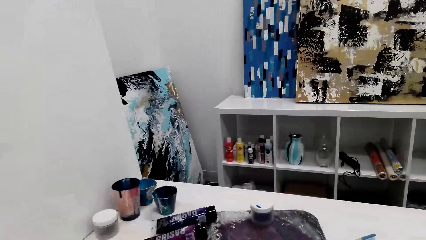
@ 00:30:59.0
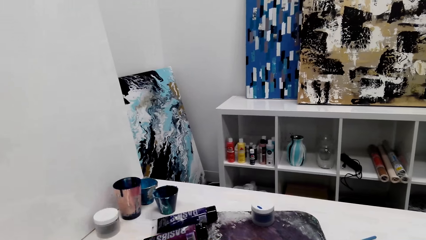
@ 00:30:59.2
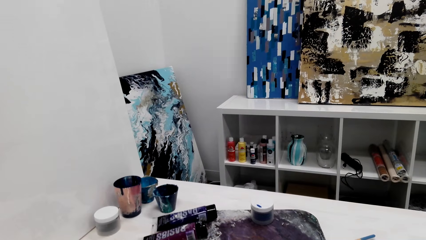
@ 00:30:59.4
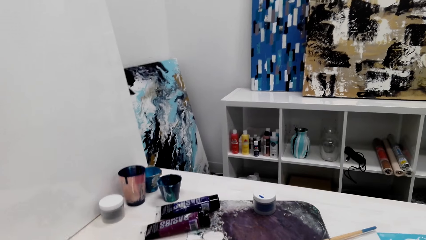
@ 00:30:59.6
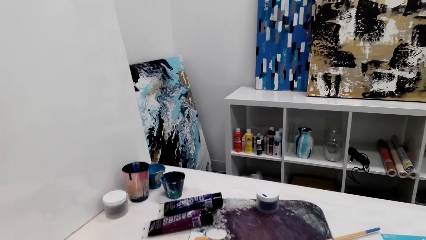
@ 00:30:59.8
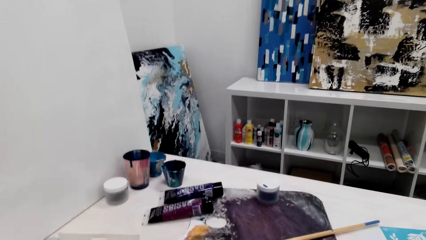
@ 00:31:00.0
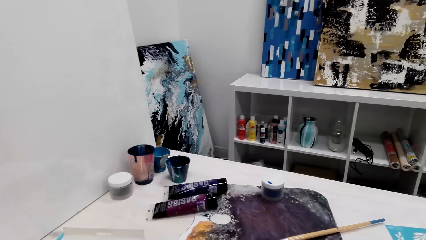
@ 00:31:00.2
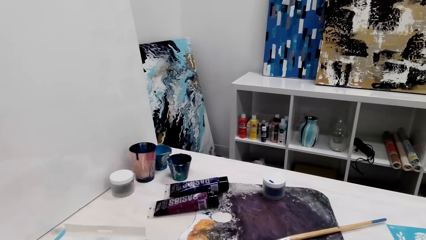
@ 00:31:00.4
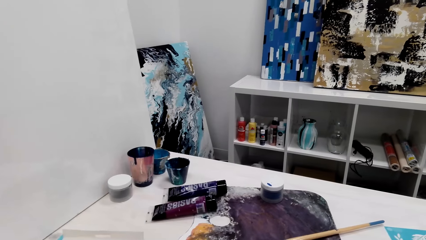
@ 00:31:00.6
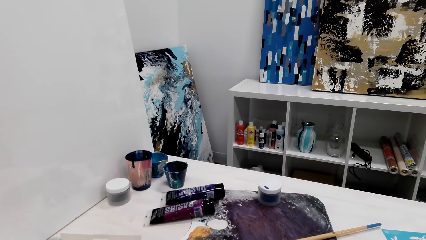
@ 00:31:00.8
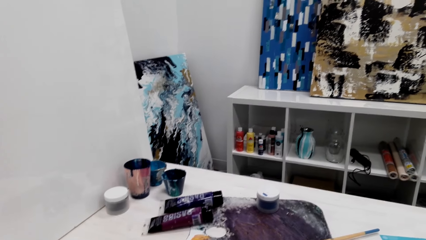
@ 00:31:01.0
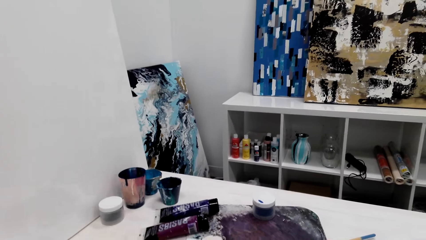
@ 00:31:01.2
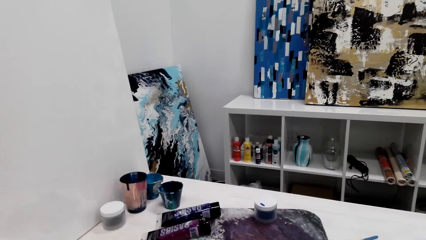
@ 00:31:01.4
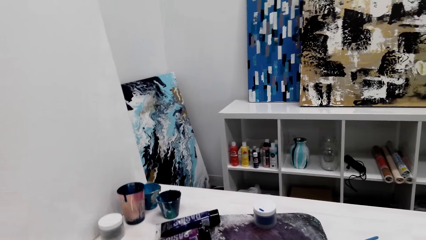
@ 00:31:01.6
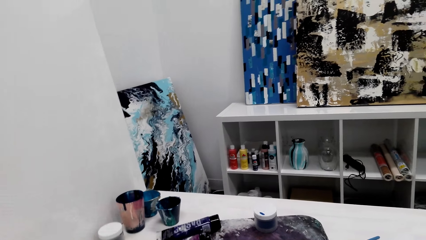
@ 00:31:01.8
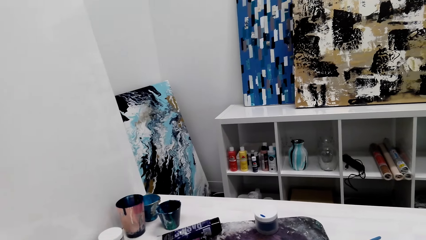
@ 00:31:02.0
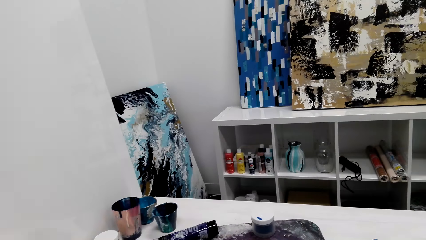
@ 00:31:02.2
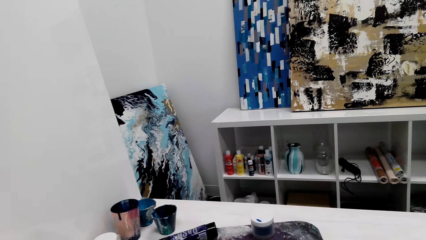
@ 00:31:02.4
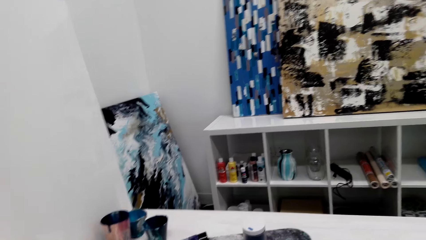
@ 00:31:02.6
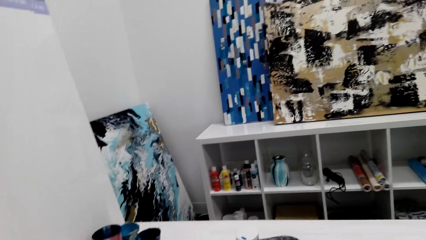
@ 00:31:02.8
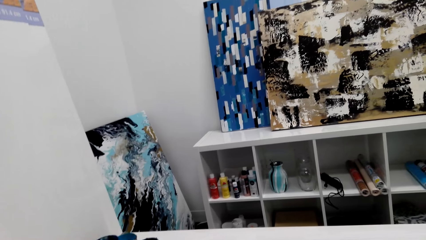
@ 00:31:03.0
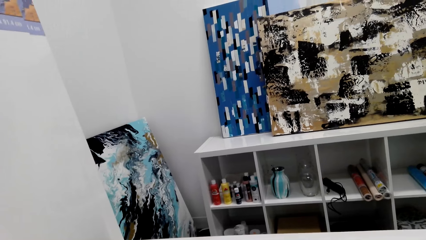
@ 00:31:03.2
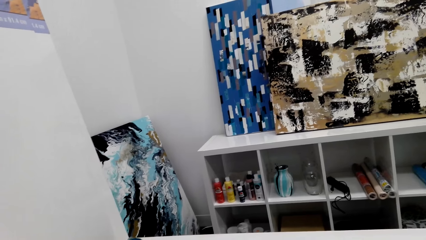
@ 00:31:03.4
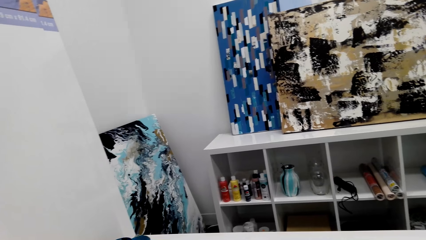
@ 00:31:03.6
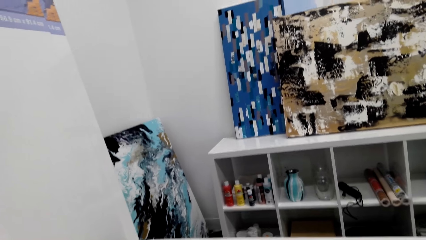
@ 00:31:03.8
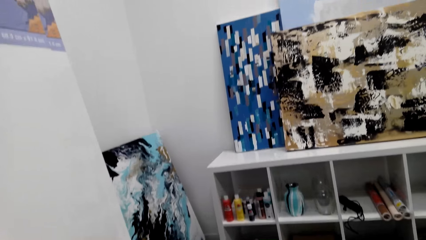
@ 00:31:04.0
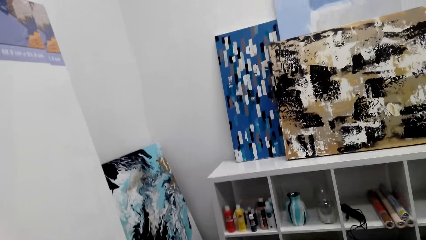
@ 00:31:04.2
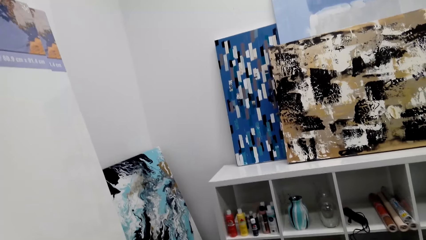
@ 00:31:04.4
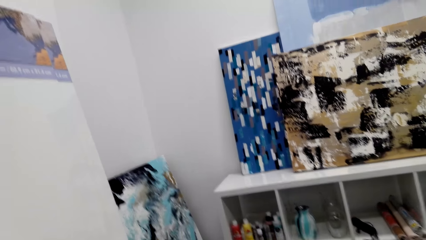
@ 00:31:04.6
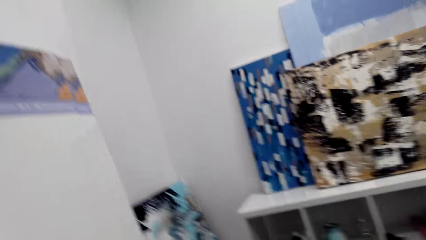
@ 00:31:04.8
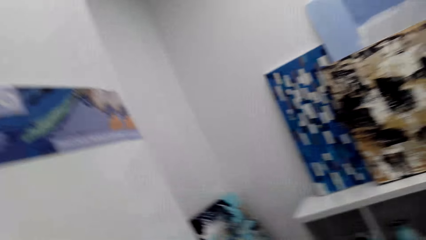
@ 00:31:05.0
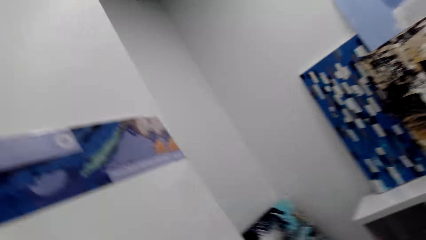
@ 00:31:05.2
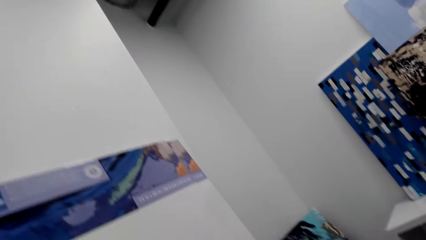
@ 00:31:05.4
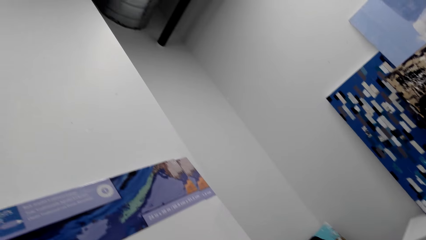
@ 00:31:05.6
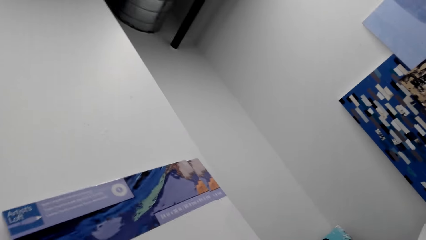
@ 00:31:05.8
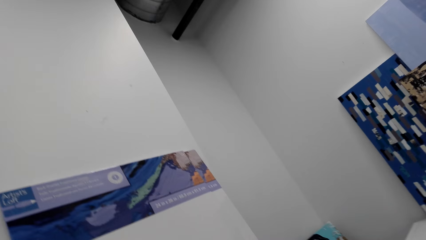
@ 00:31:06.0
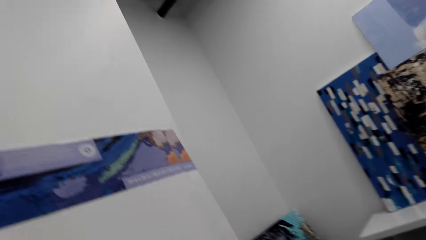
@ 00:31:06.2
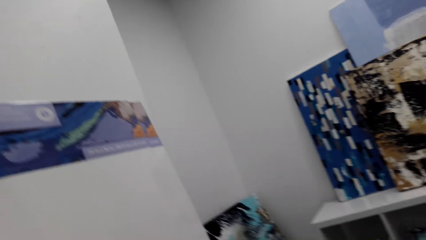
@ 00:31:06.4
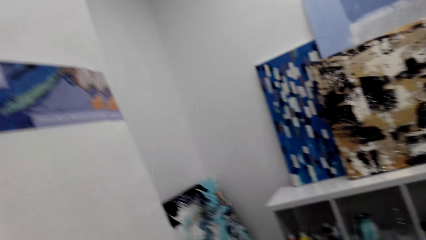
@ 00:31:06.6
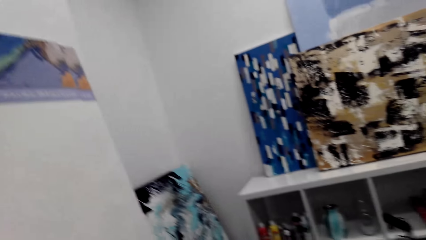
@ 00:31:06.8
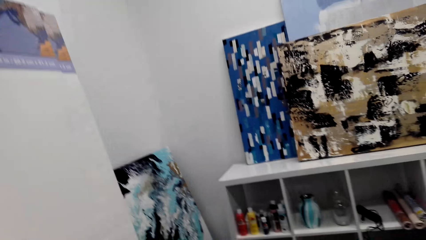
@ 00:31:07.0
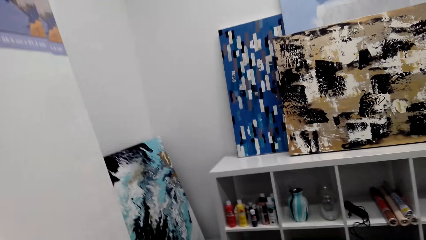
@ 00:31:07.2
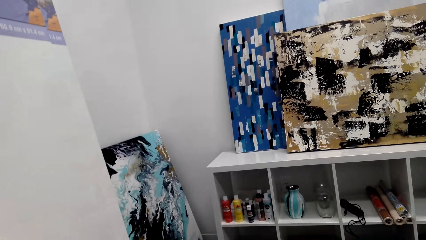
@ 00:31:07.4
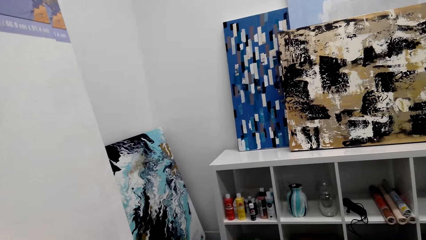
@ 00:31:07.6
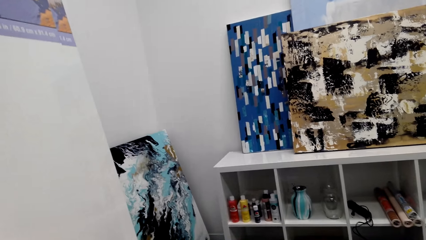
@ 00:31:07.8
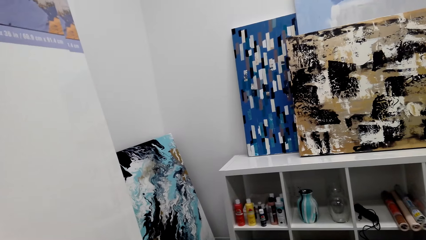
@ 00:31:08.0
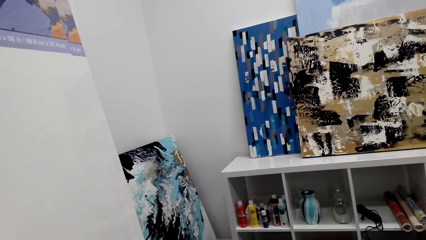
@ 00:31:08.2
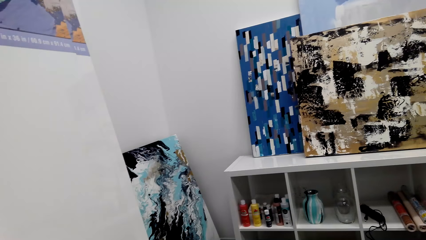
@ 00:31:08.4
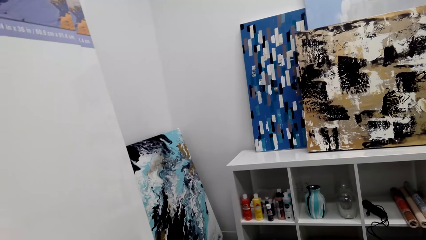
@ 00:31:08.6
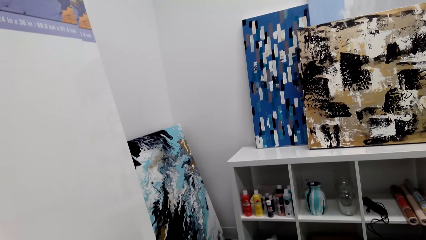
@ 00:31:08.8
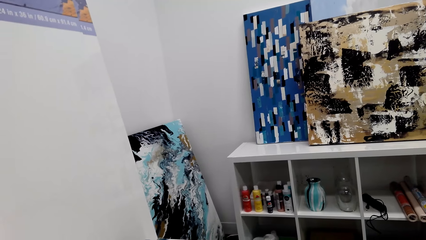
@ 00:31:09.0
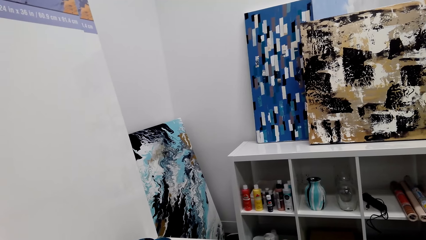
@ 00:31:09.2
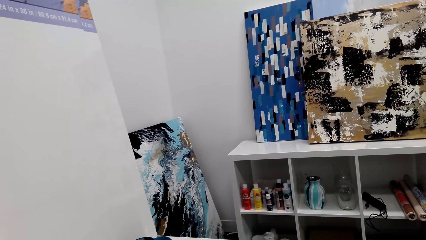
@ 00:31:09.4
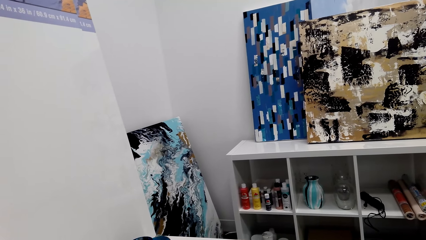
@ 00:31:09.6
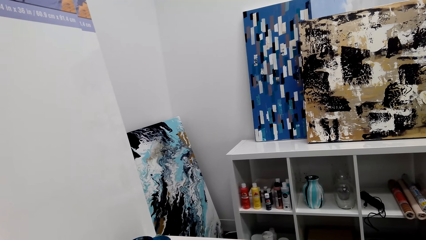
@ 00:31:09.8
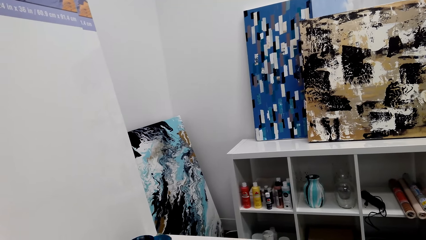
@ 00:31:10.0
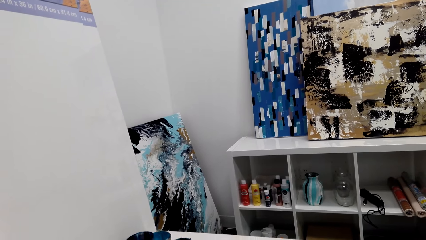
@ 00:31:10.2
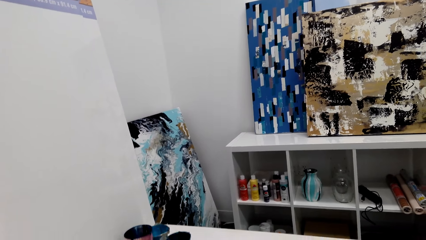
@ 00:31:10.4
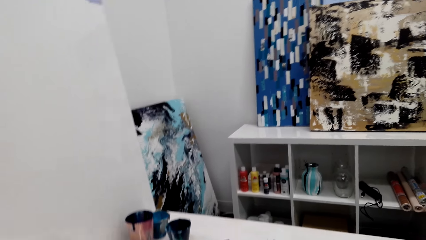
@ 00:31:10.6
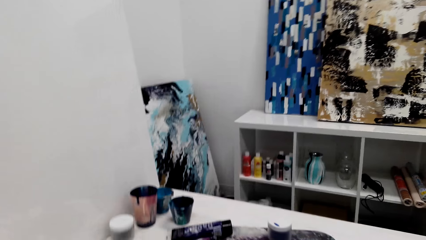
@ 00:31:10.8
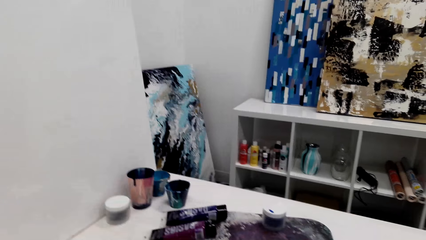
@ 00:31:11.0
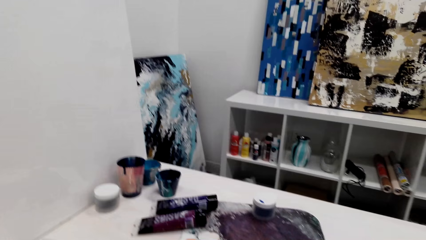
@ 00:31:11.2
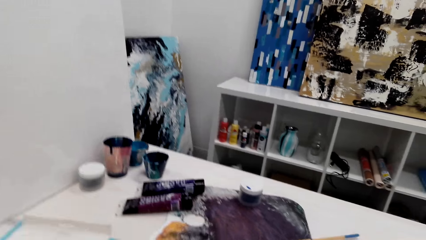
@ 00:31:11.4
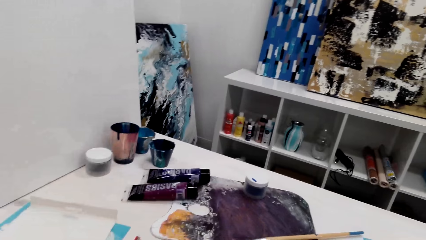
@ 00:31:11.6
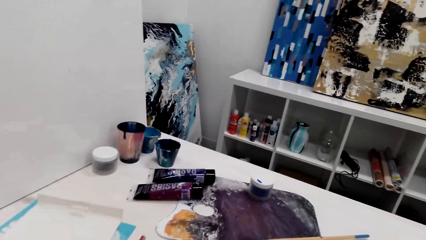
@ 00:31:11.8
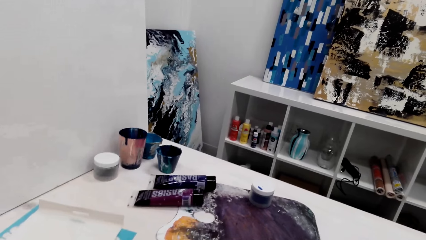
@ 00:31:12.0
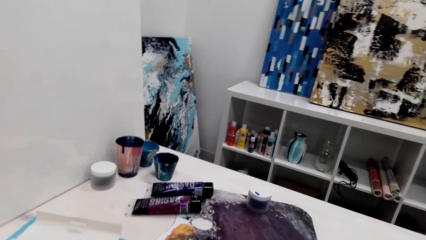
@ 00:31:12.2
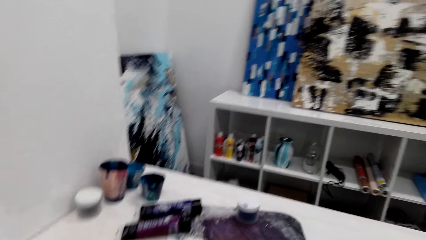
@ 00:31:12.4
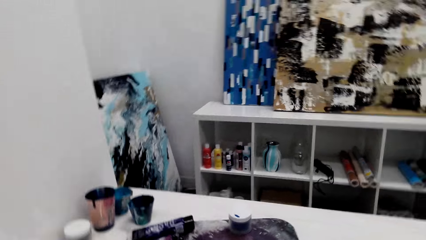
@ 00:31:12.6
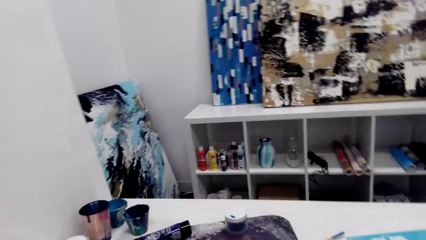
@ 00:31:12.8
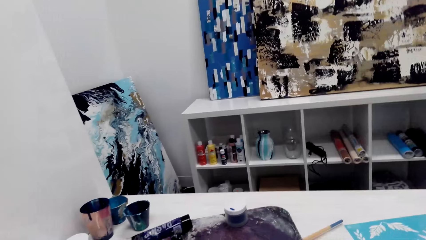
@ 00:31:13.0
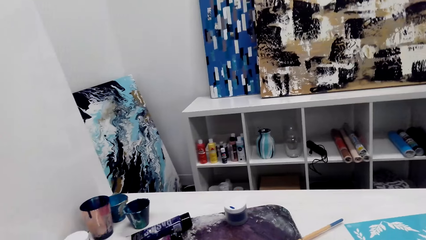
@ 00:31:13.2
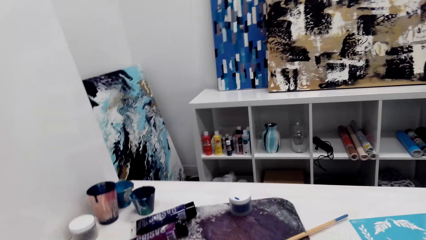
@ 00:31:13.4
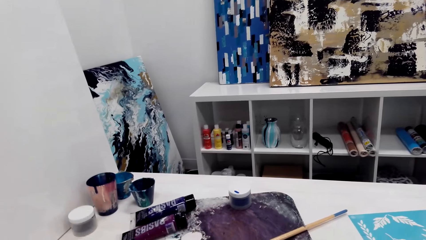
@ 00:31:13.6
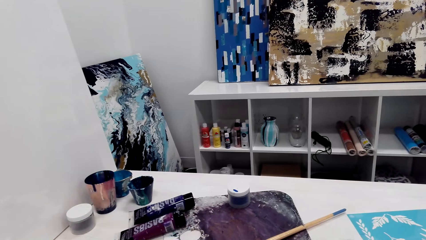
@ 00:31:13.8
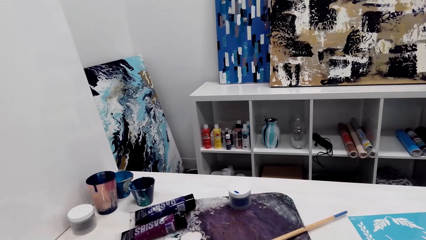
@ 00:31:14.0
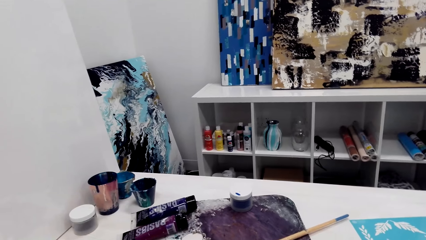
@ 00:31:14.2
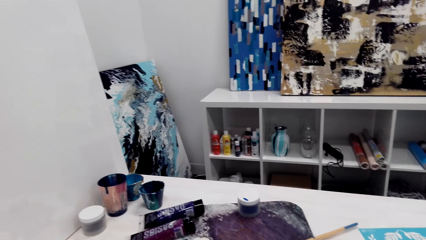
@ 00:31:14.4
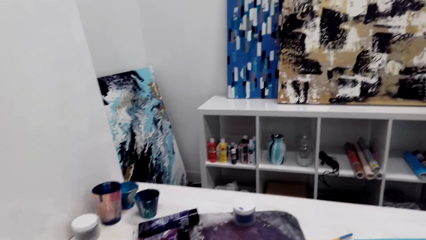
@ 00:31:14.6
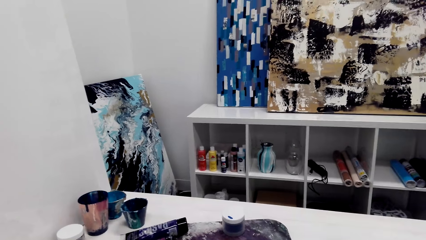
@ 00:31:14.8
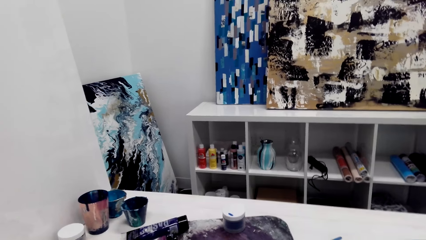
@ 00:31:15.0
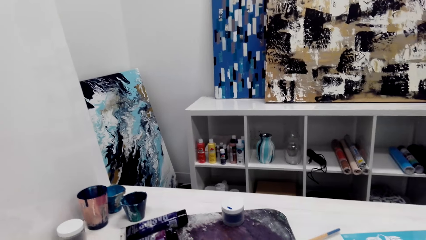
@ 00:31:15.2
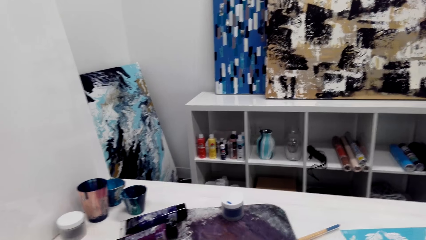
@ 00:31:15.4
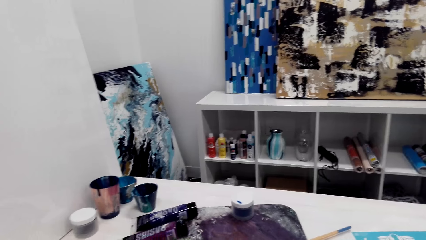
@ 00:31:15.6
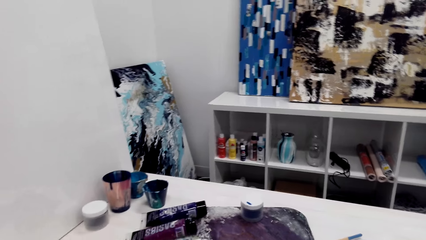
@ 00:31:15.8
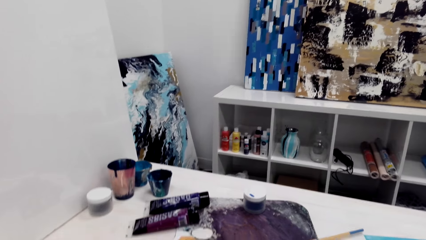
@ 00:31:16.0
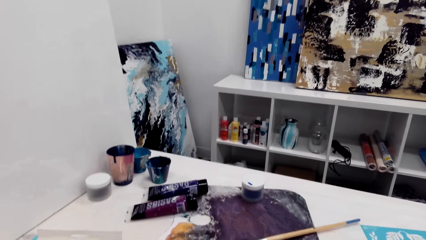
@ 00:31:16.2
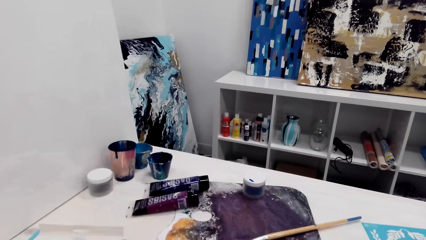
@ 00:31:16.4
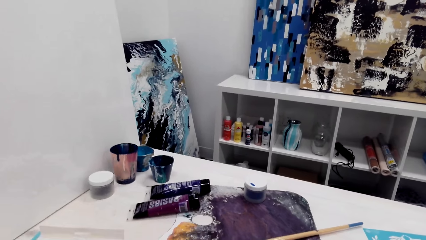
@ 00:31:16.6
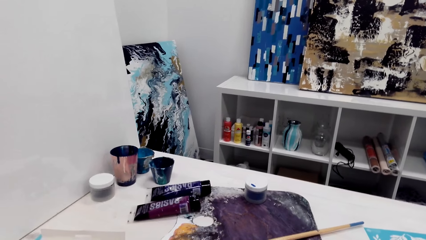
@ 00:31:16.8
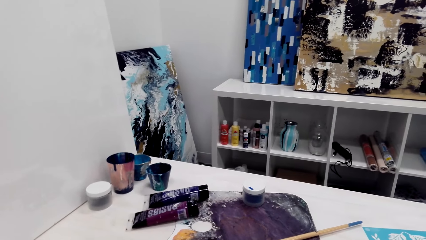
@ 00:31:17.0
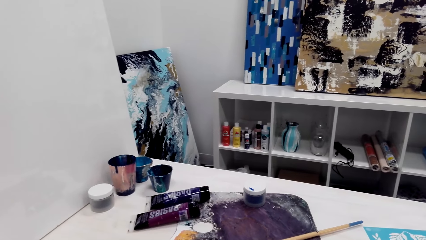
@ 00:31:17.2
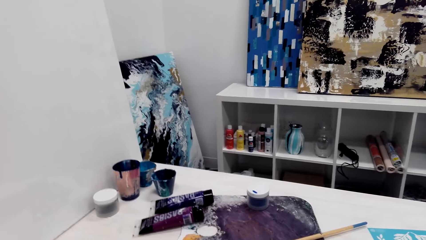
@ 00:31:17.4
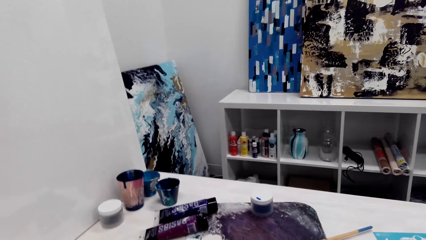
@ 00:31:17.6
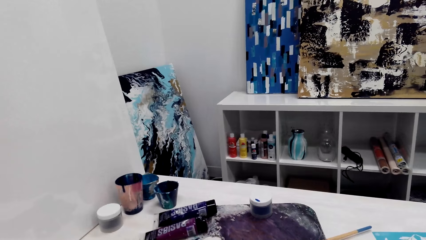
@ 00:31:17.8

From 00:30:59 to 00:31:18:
The camera wearer looks around. They talk in the room. Someone talks in the room. The camera wearer talks in the room.
